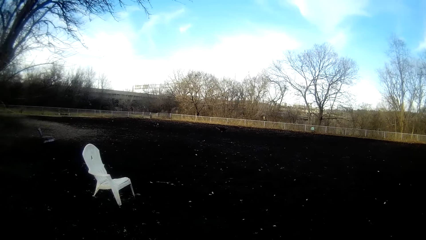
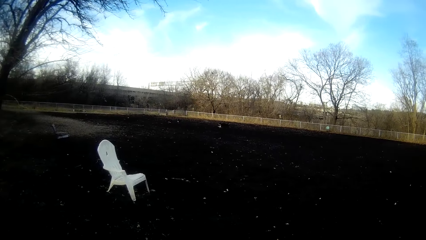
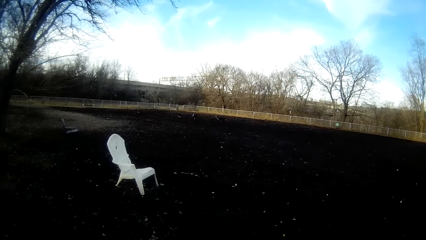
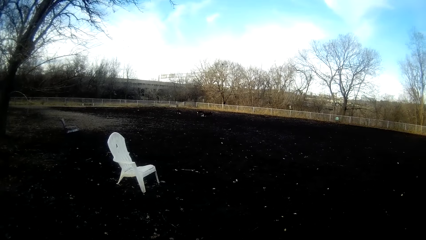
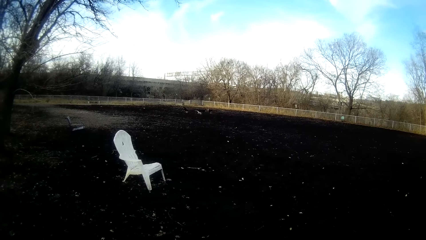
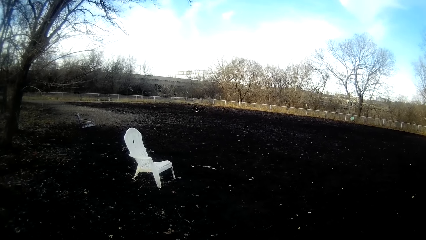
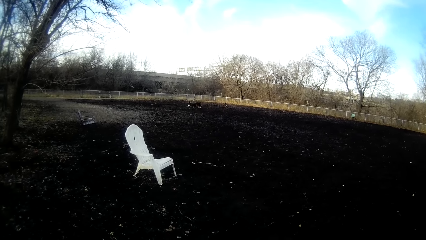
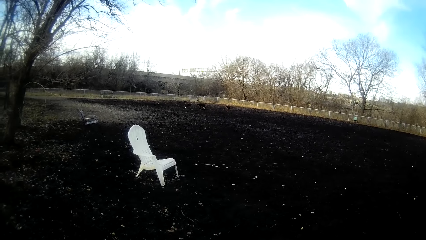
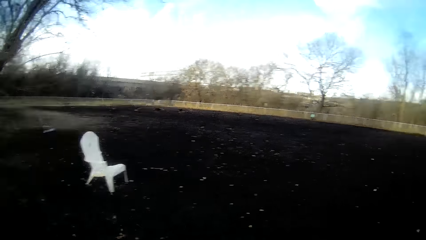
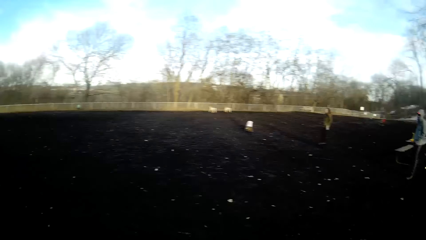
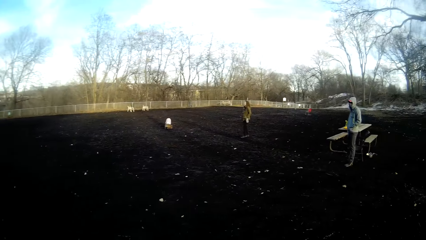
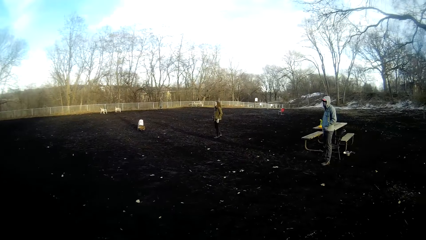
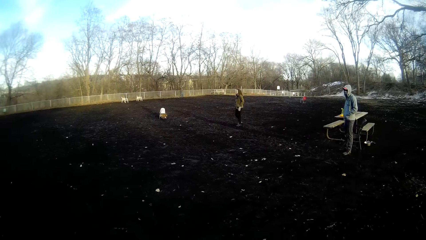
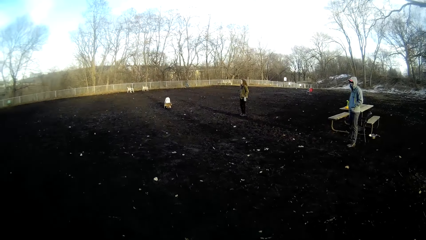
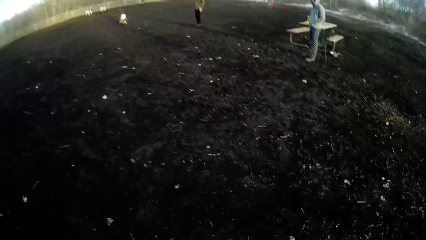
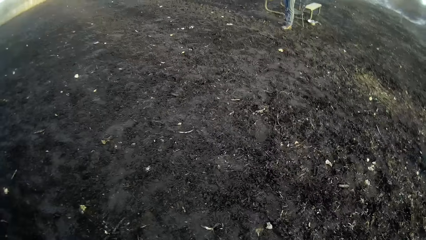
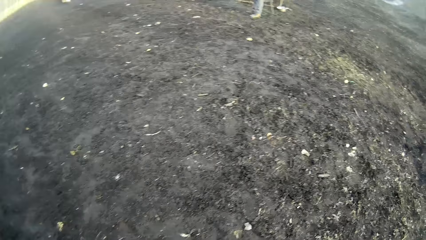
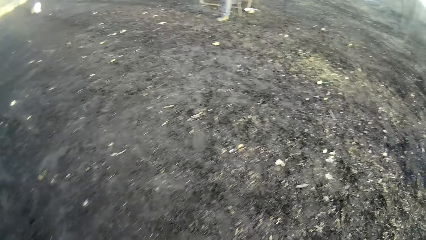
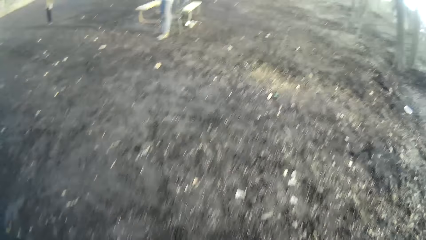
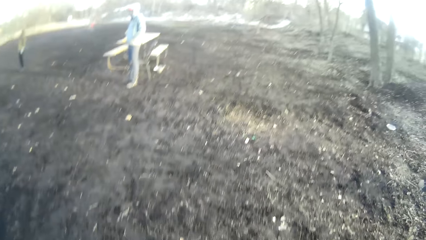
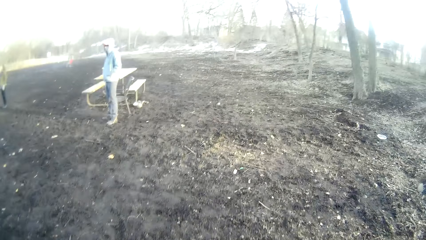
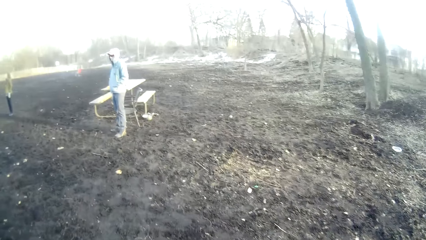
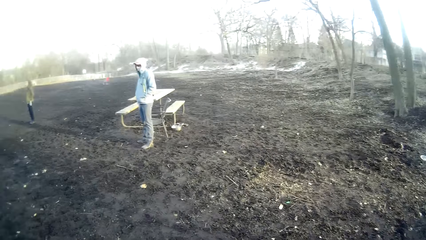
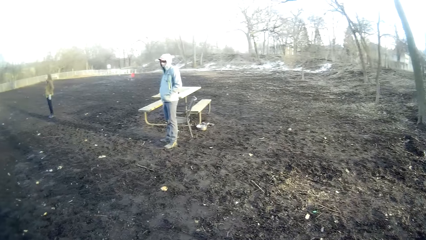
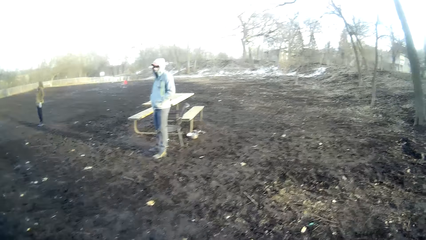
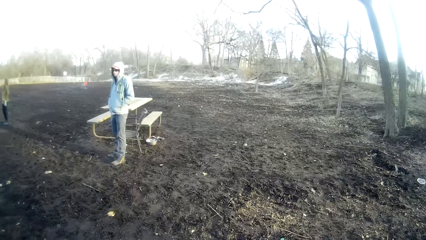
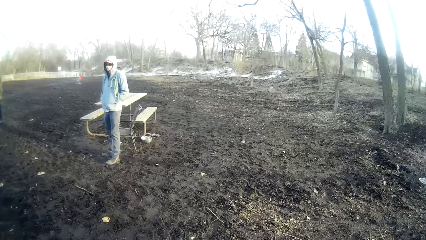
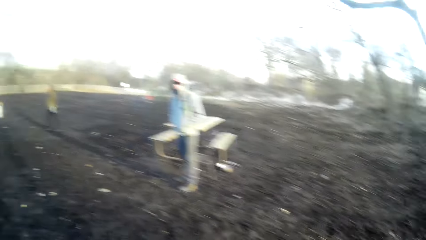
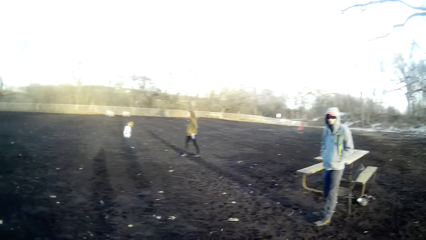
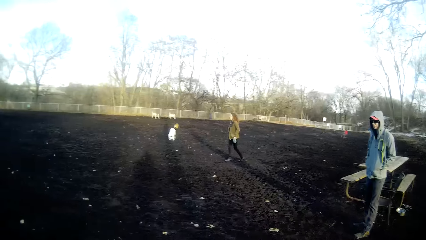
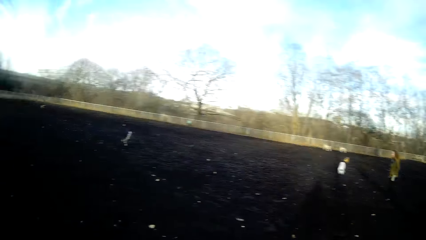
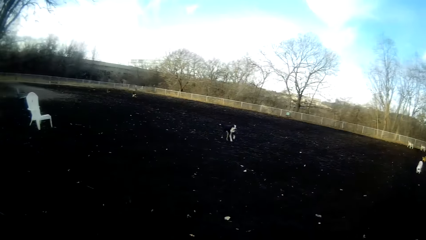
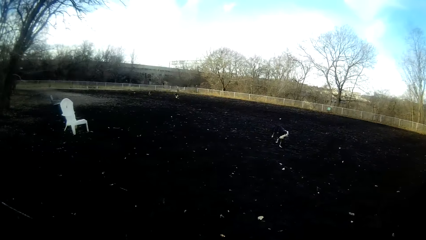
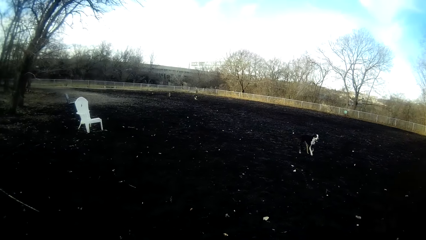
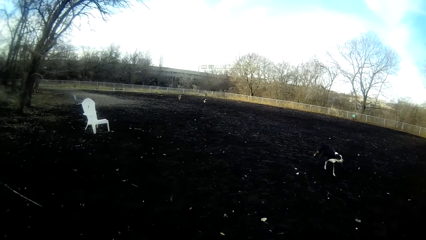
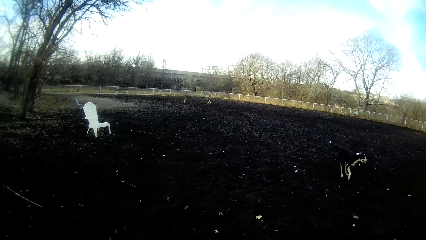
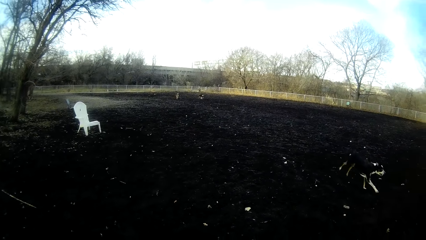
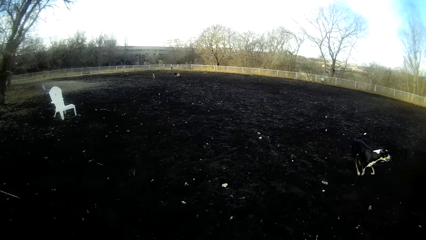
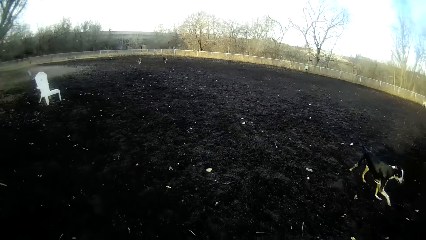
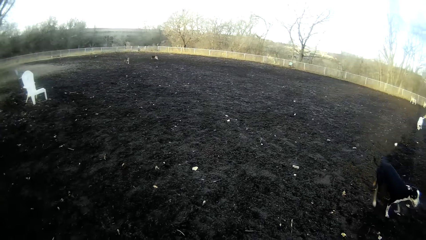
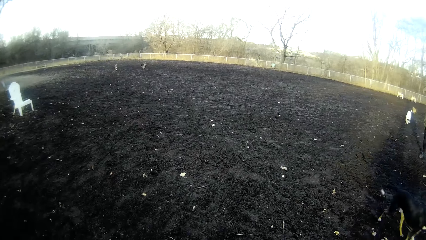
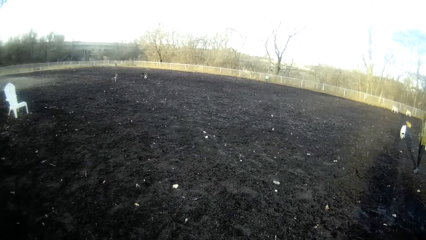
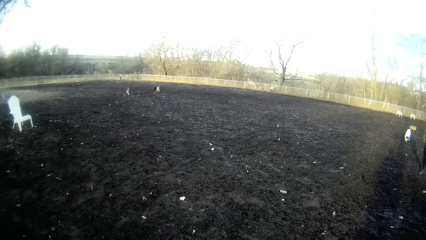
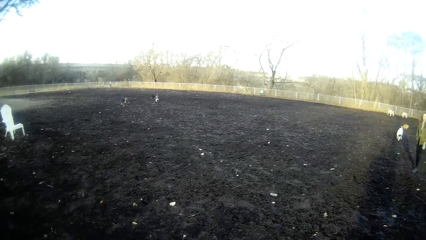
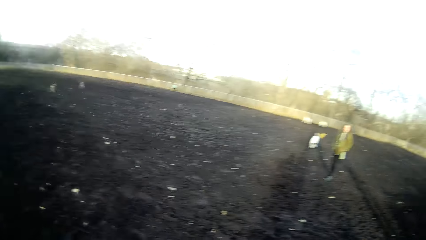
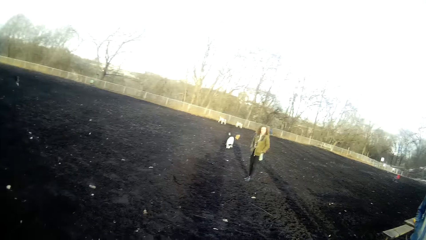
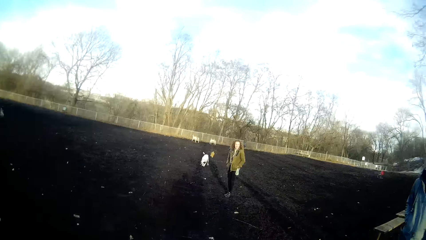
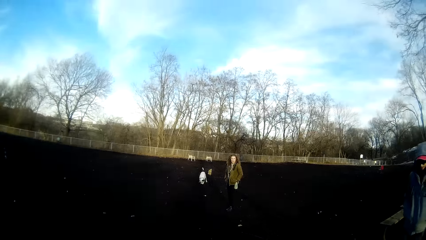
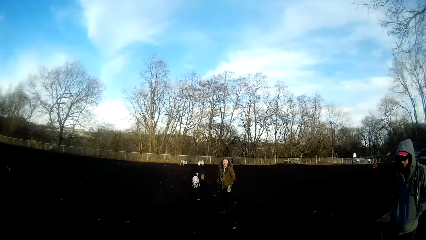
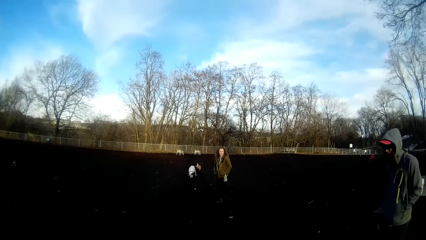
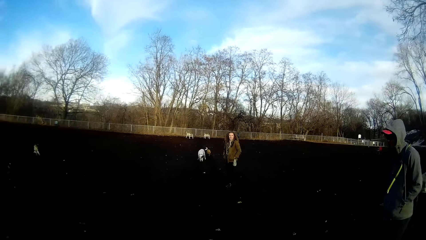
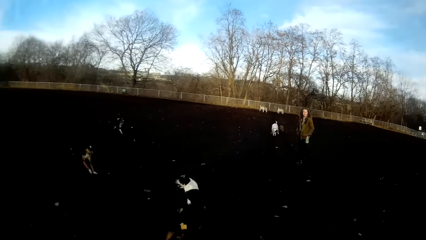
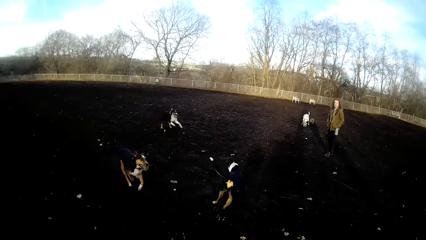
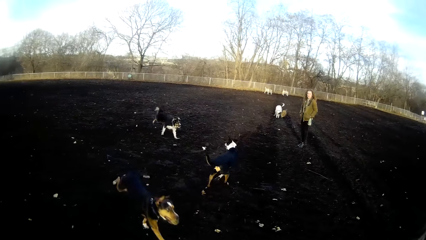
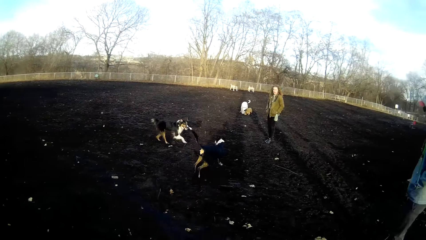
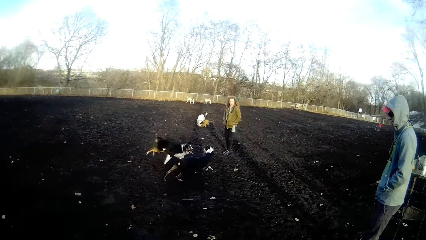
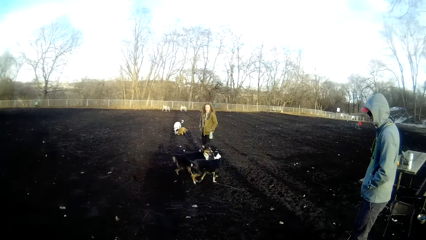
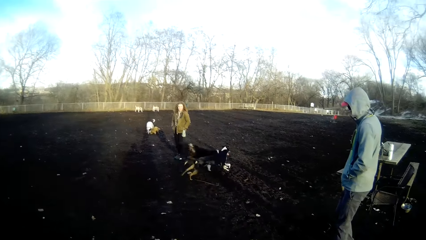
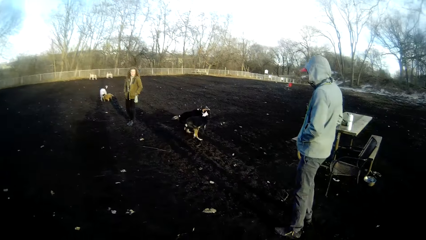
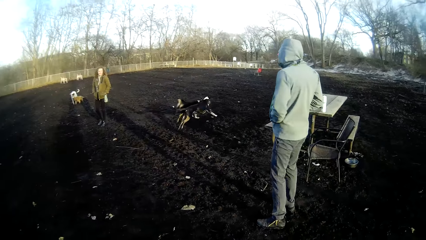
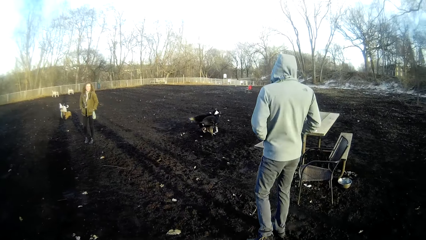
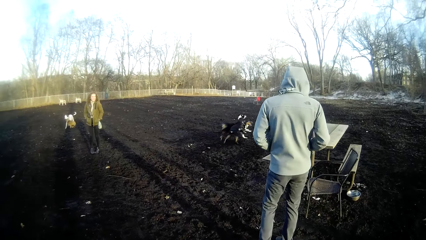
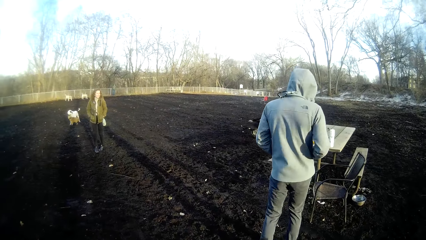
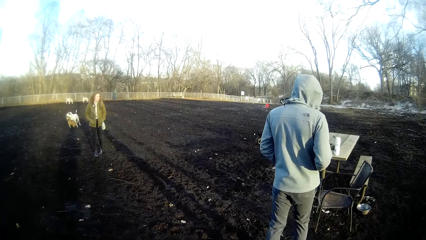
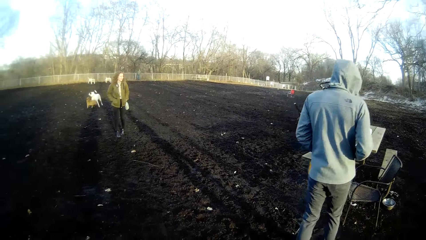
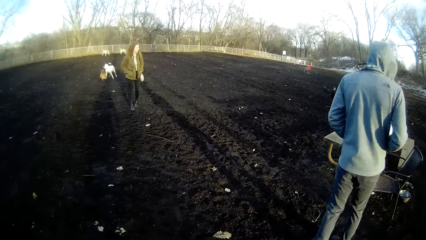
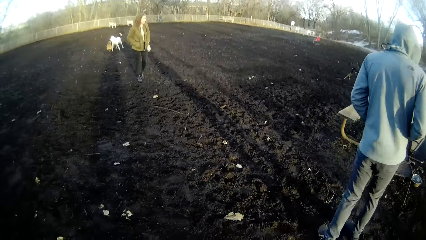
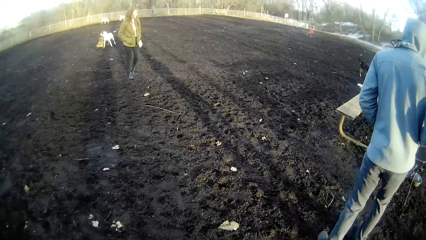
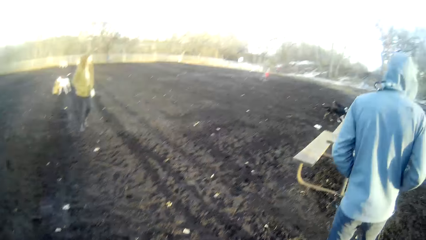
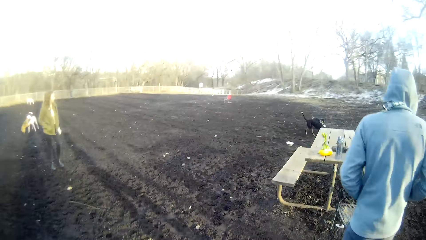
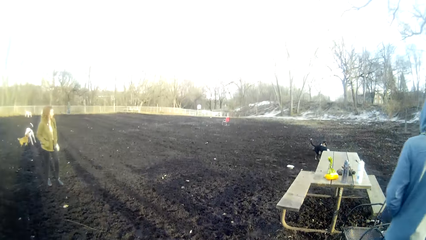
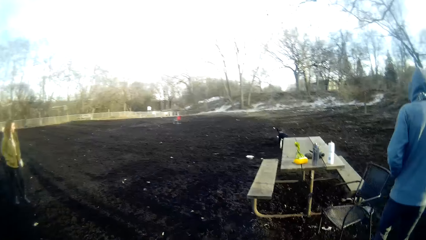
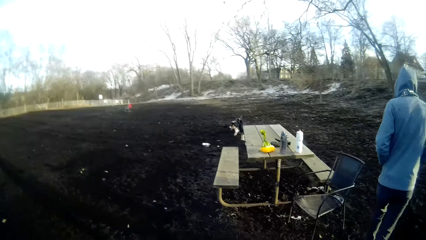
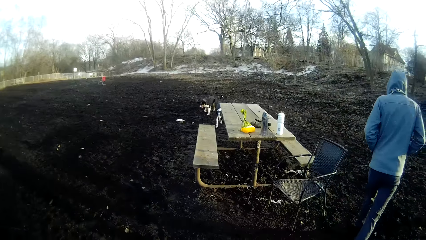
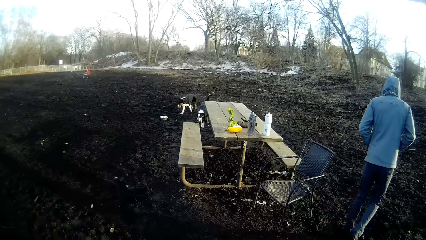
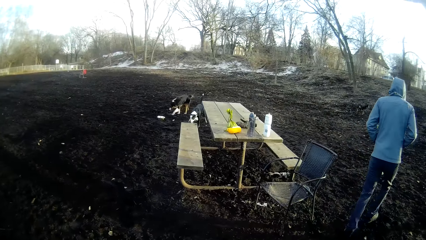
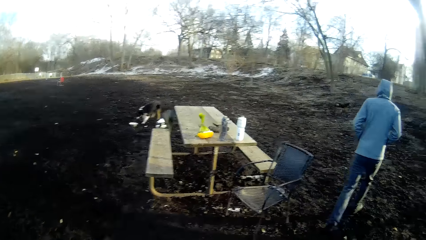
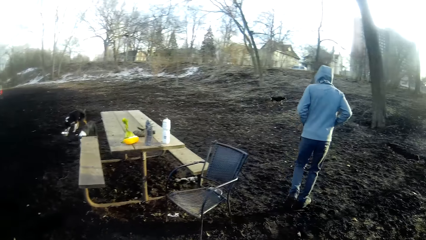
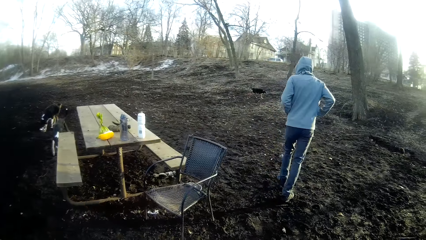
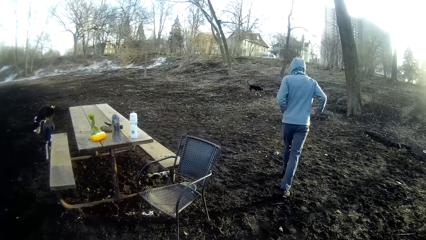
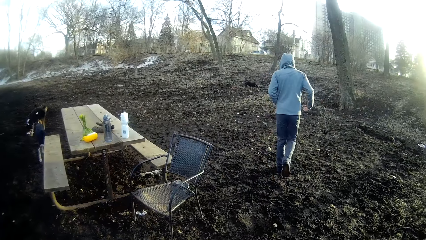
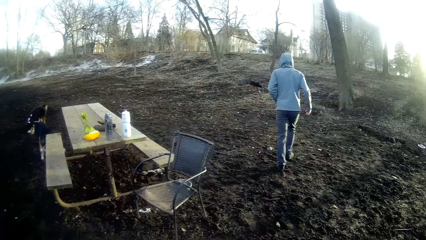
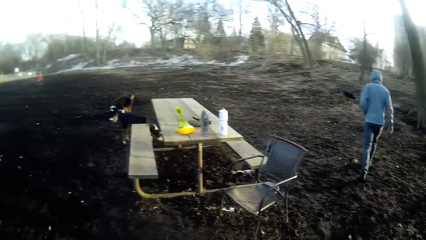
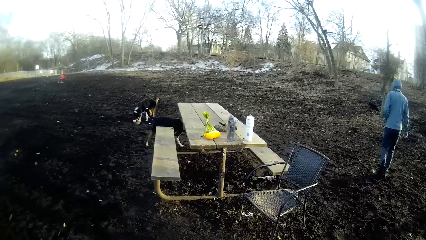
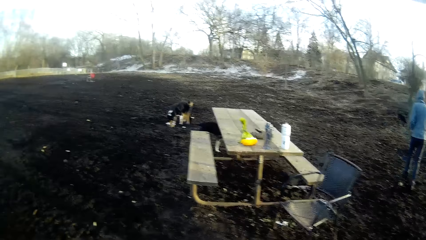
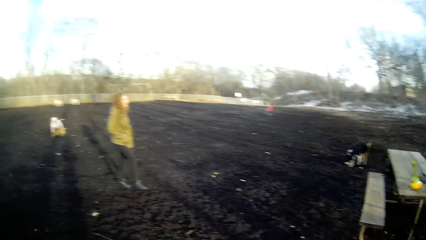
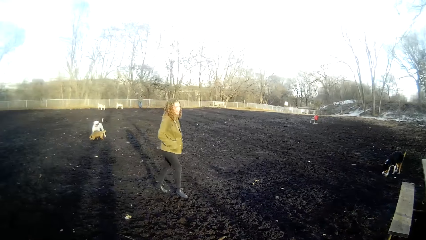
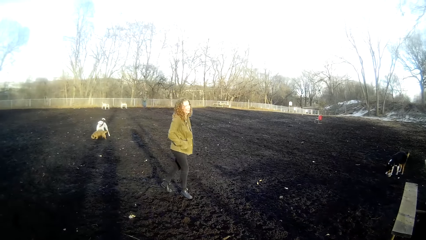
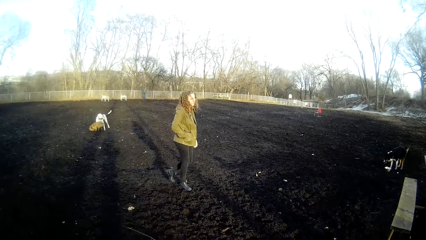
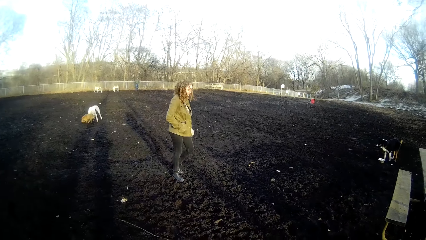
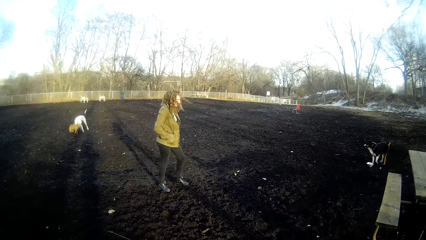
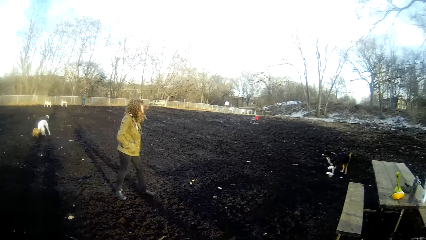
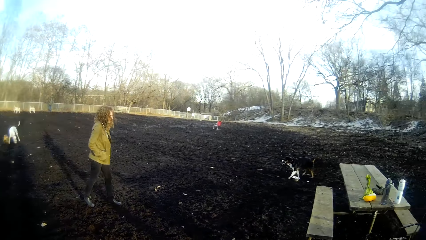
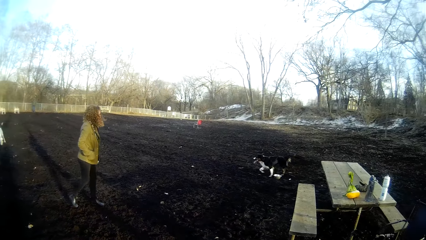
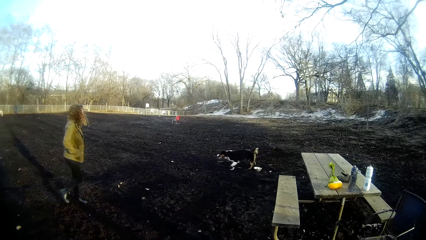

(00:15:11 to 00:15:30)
The camera wearer looks at the dogs. They walk towards a man. They look around. A woman stands on the field. The camera wearer looks around. They look at the man. They look at a person.
